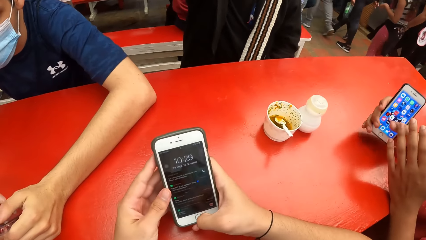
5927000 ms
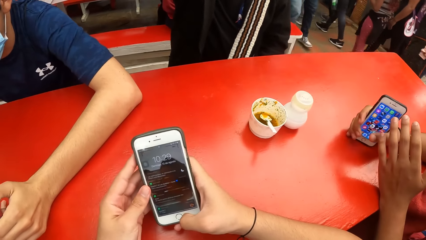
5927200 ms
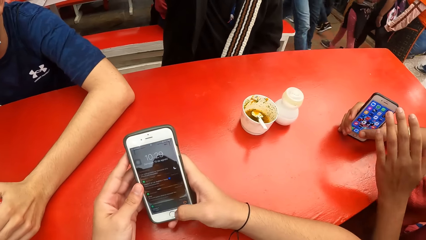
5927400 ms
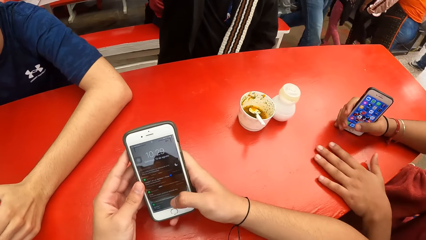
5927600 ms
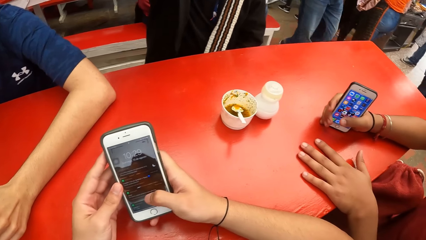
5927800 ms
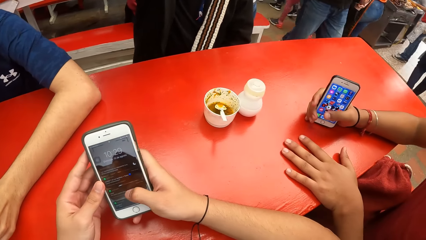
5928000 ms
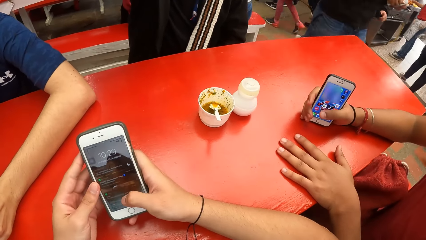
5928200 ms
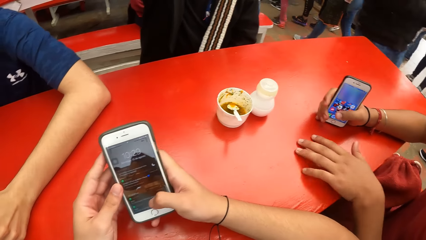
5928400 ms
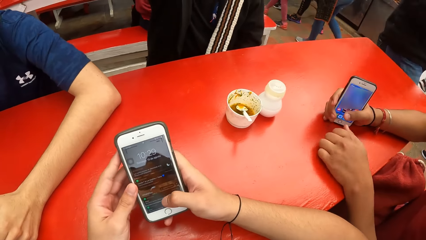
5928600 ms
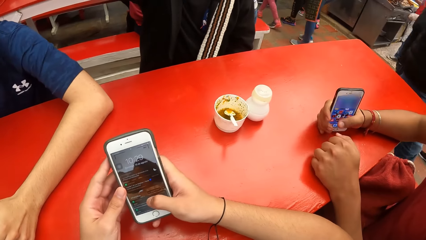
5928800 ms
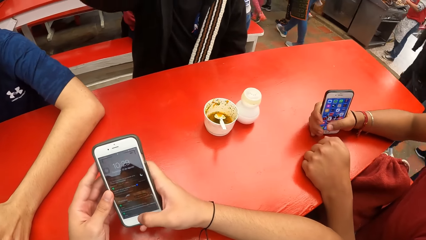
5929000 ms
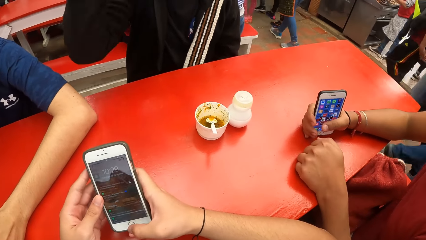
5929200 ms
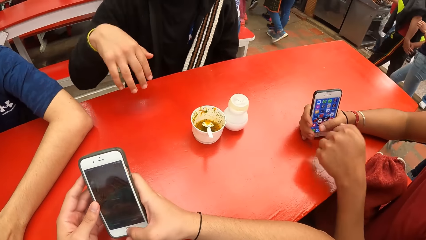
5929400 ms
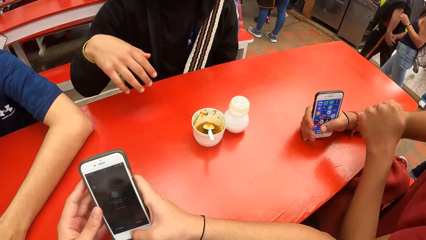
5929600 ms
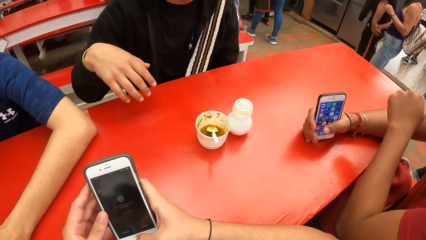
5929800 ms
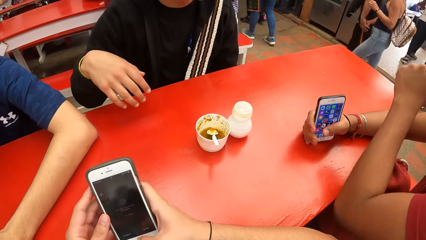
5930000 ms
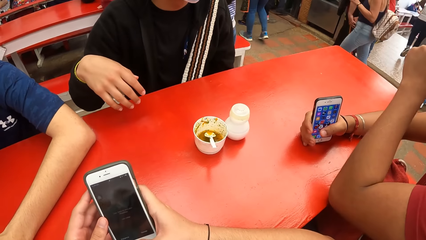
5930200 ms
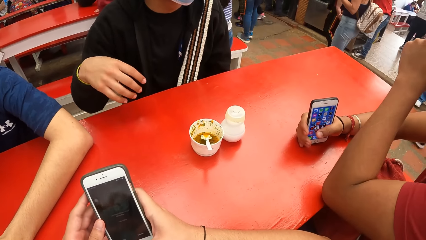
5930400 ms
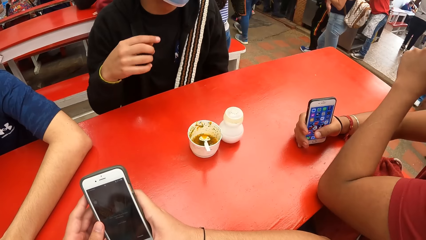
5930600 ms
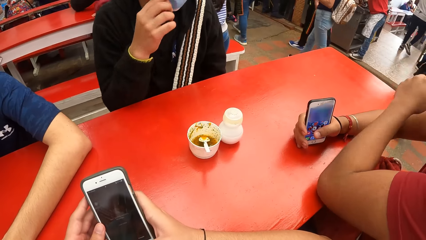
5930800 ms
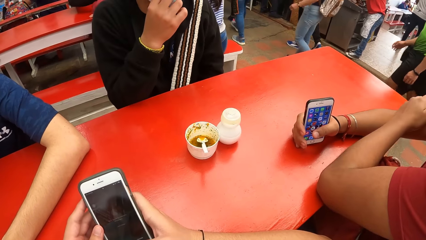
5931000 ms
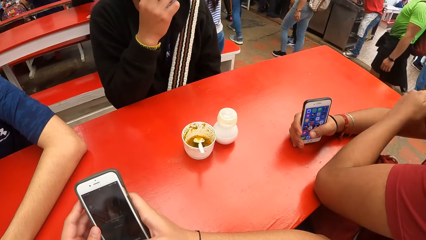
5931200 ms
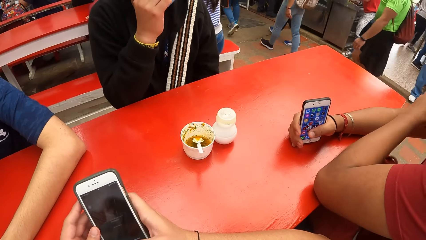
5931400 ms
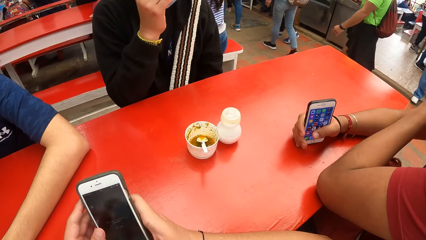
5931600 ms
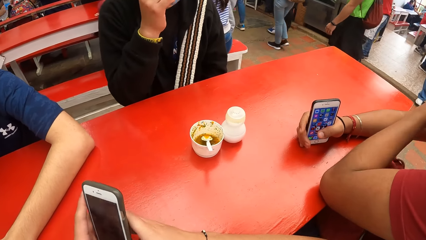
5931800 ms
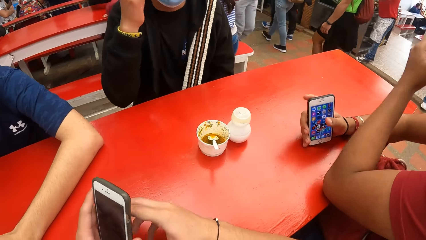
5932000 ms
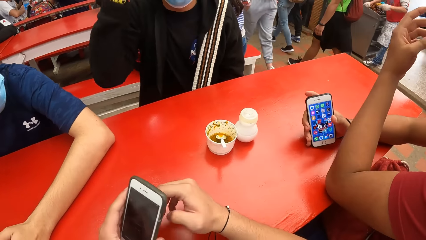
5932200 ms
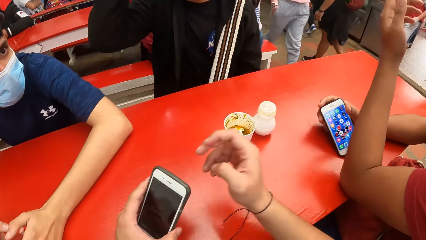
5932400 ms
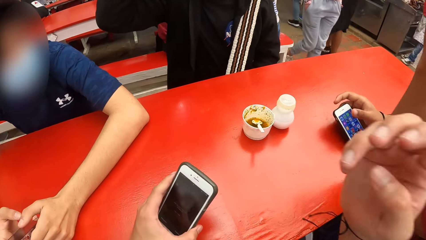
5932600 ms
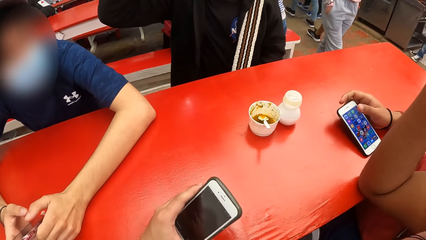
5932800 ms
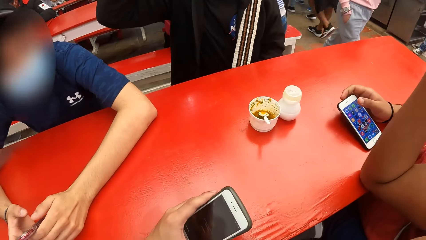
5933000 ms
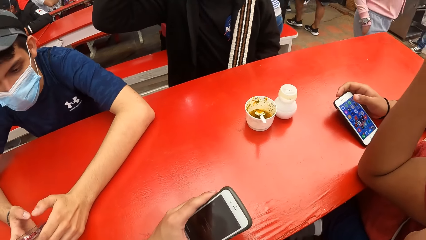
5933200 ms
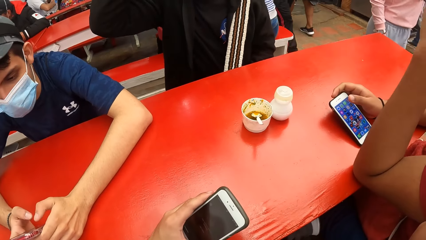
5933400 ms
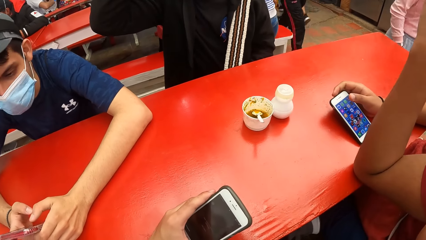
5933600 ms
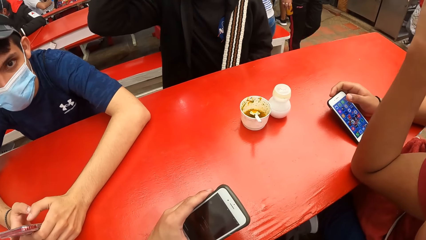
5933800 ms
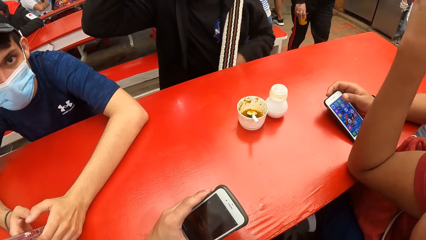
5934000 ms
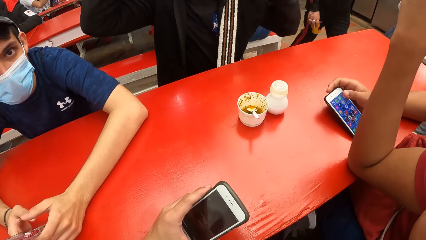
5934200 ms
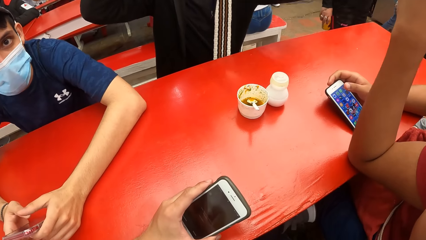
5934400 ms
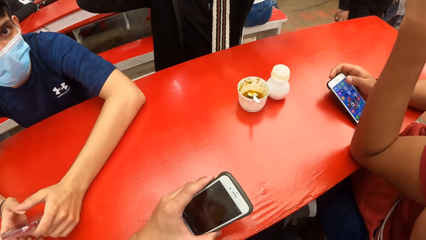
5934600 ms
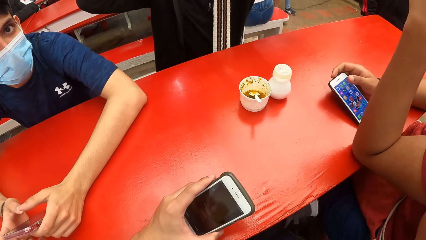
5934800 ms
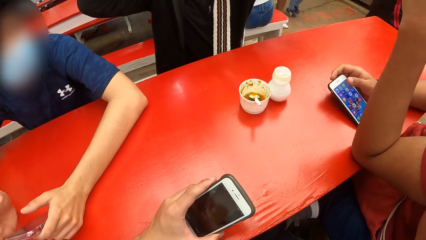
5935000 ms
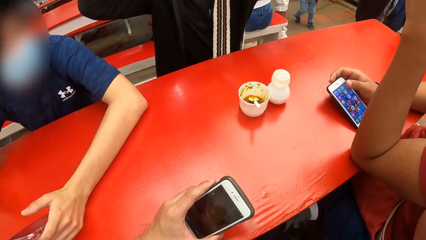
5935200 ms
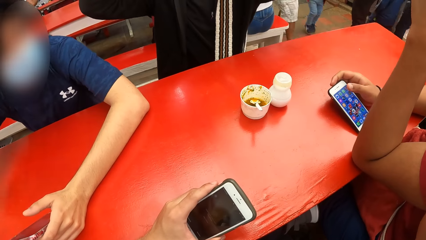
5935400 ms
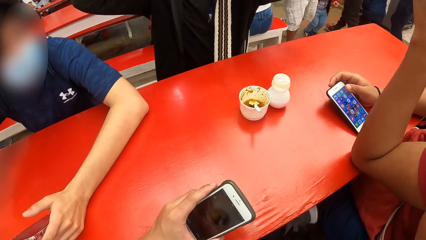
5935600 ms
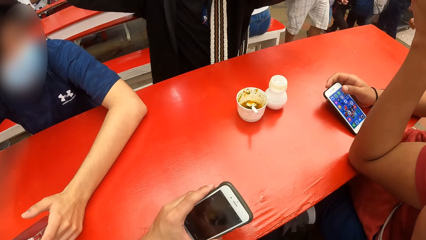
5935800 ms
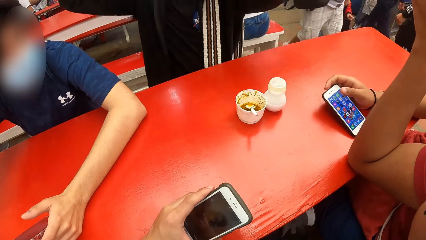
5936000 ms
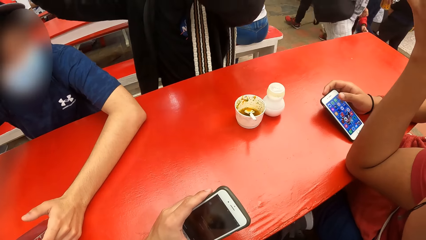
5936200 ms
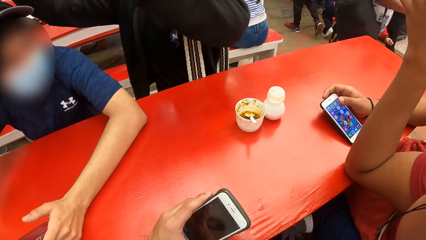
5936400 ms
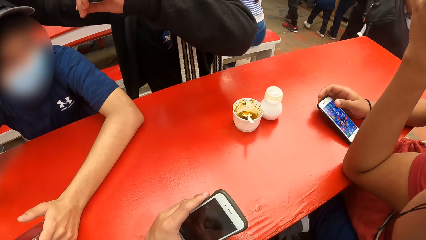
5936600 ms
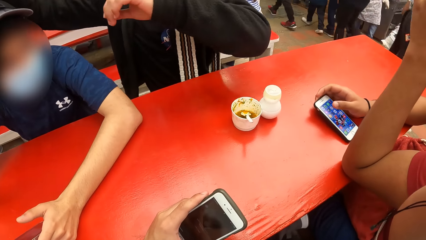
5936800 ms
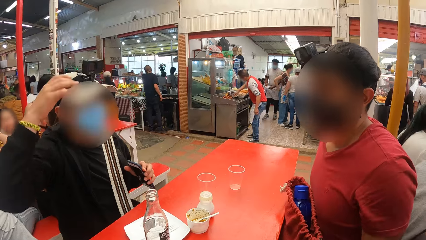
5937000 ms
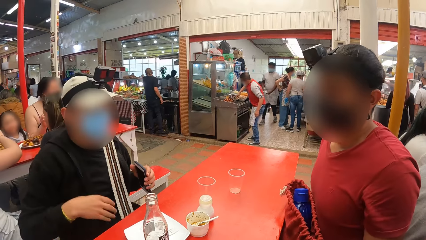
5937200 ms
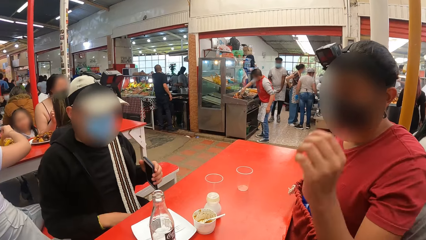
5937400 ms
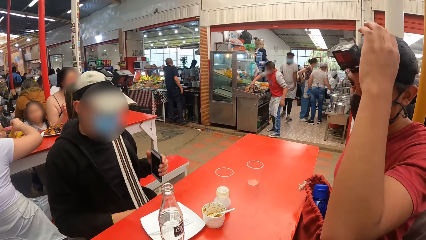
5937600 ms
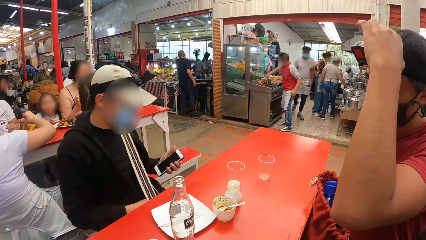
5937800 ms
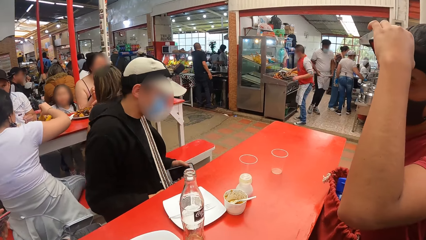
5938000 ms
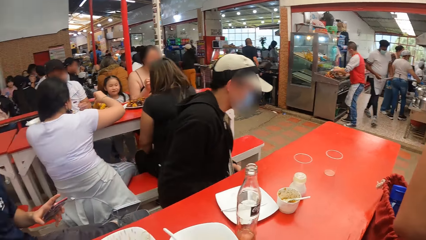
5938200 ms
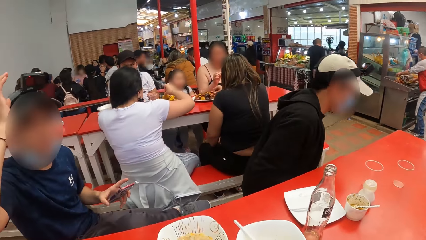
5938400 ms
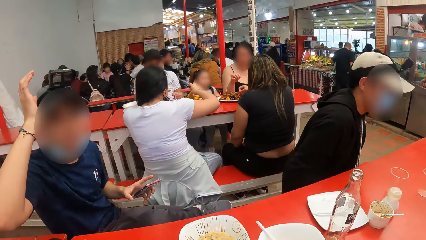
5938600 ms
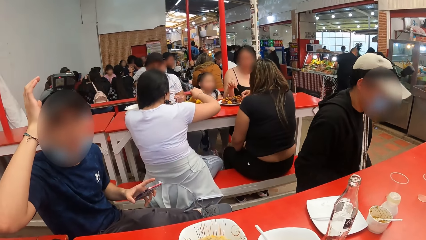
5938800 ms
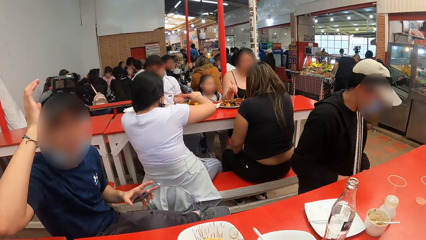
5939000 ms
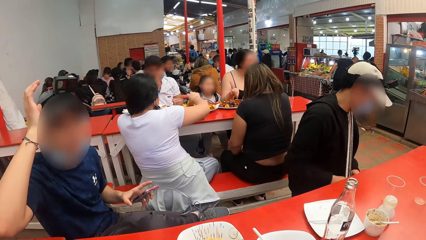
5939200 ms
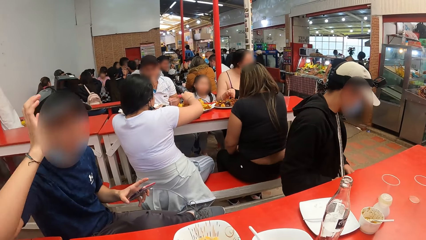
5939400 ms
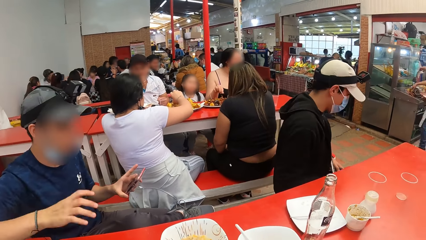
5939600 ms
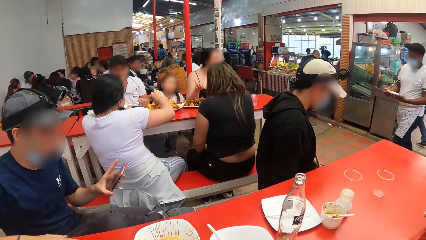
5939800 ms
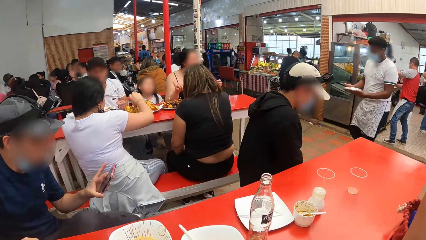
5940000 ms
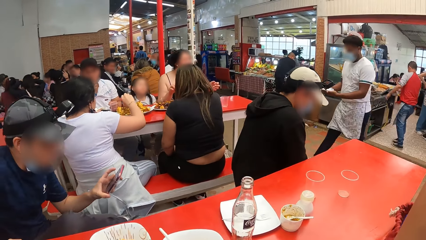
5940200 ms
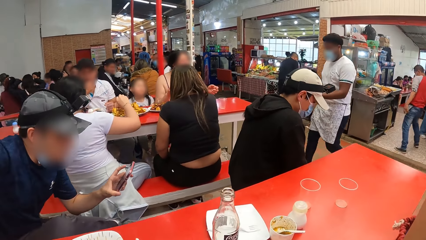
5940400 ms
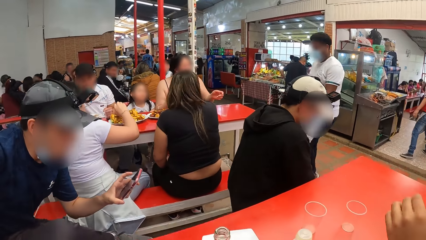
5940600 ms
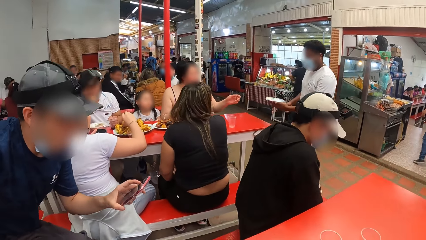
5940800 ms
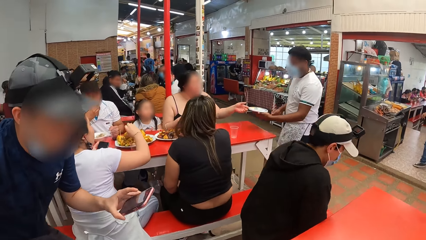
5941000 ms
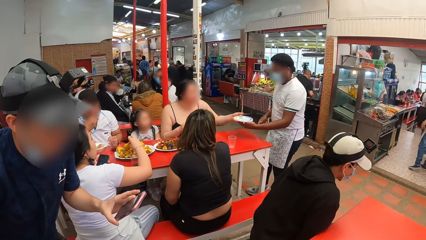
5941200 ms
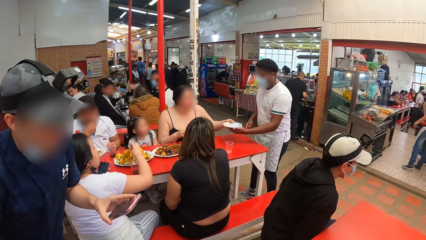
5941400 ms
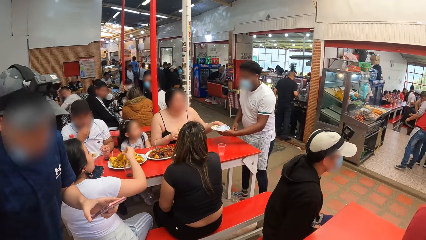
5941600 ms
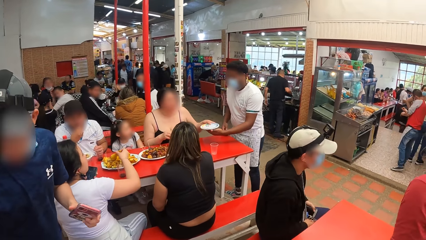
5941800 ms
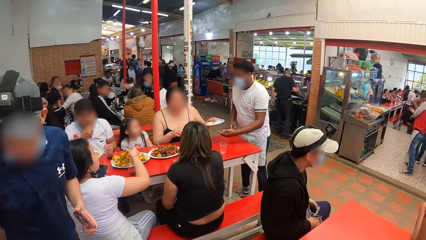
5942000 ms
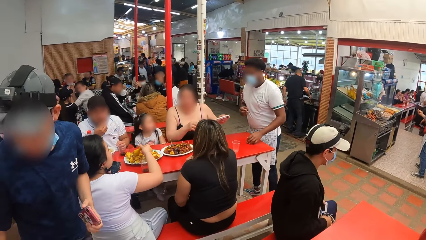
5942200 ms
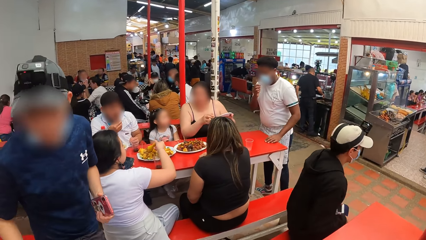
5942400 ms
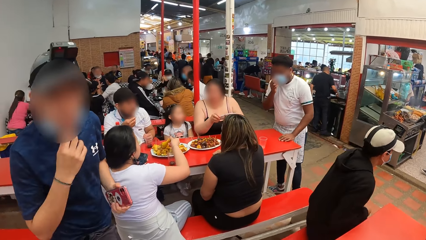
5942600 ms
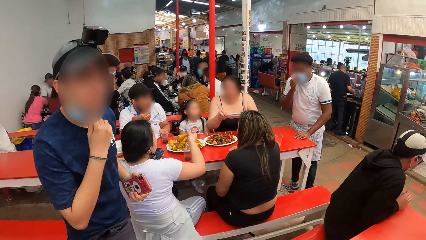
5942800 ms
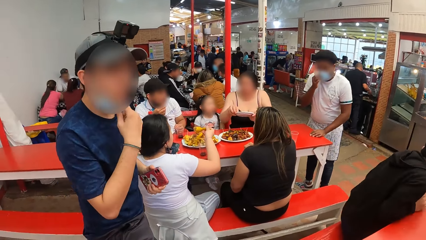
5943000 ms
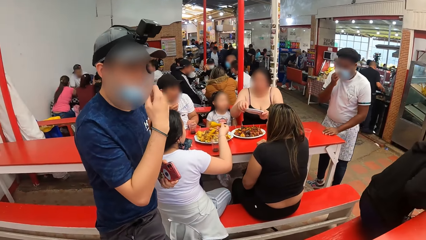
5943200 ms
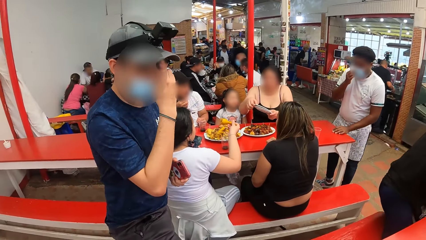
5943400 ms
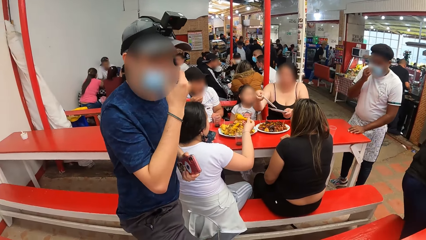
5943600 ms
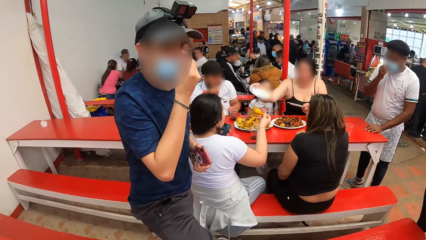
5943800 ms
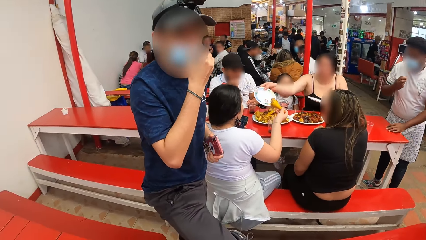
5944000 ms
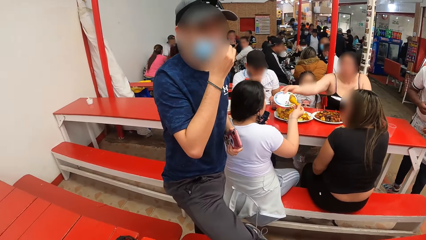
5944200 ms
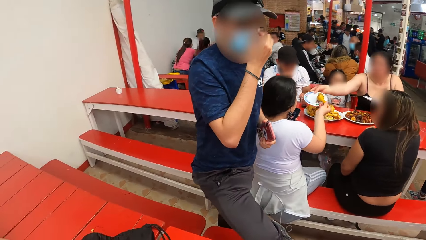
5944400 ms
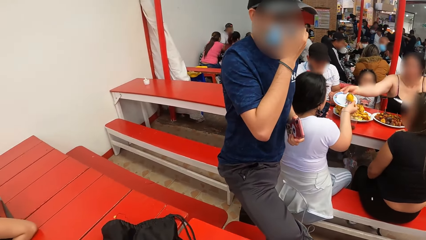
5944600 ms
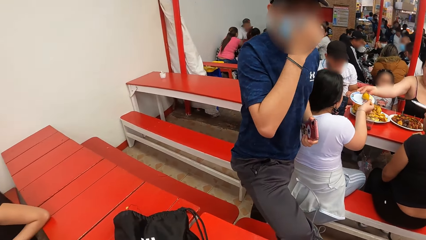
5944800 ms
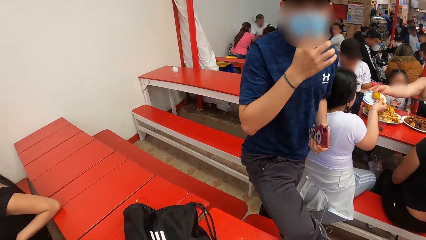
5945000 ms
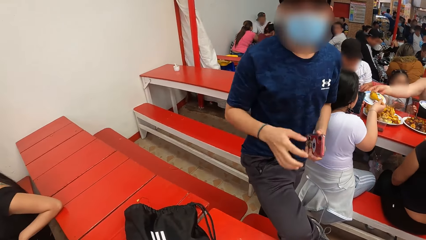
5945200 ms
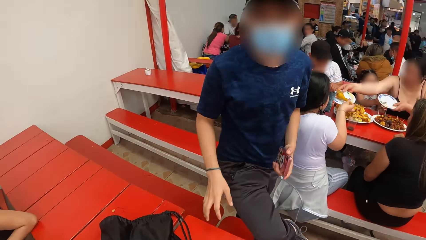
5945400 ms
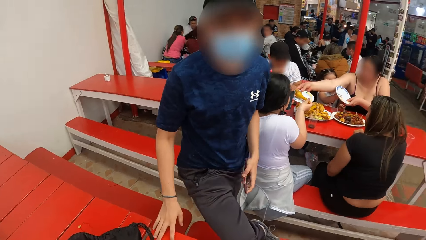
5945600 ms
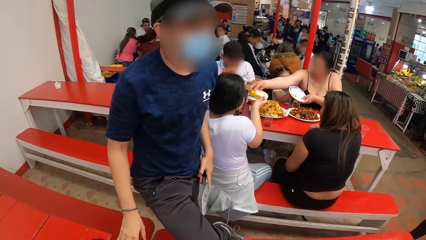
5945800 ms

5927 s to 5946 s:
The camera wearer operates his phone with his right hand. He uses the phone. He adjusts the camera. A man moves out of the chair. Another man stands up from the chair. A third man stands up from the chair. The camera wearer stands up. The second man covers his face with his facemask.
